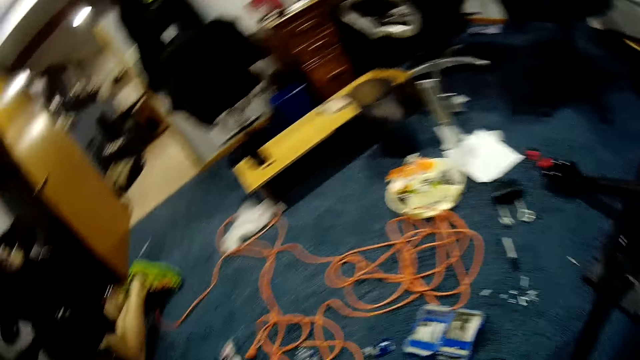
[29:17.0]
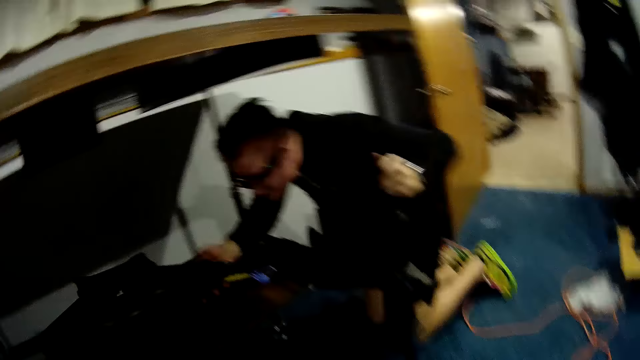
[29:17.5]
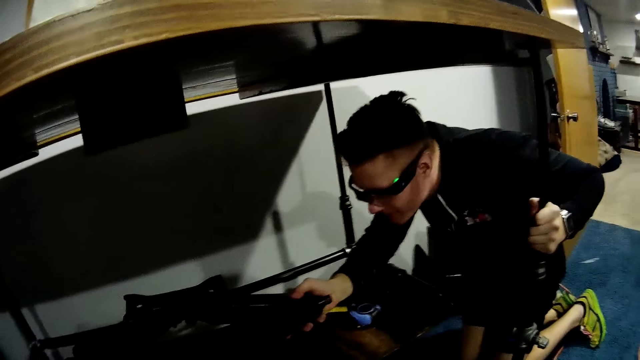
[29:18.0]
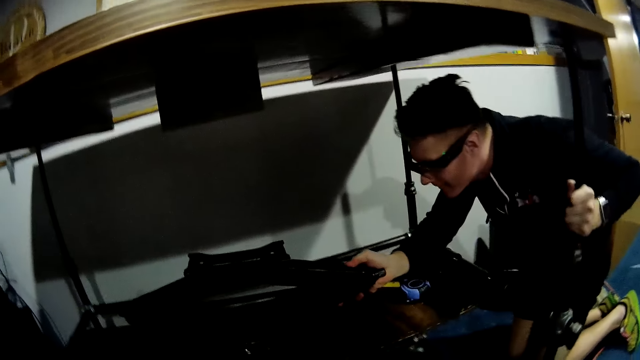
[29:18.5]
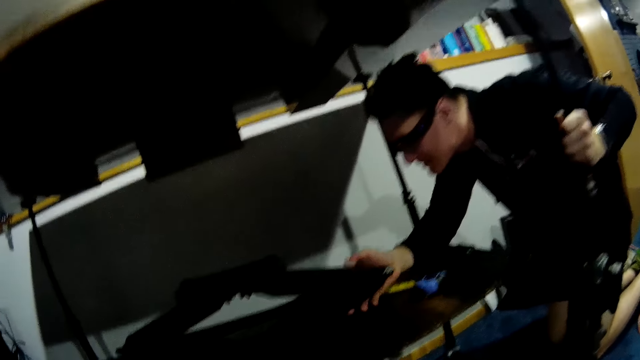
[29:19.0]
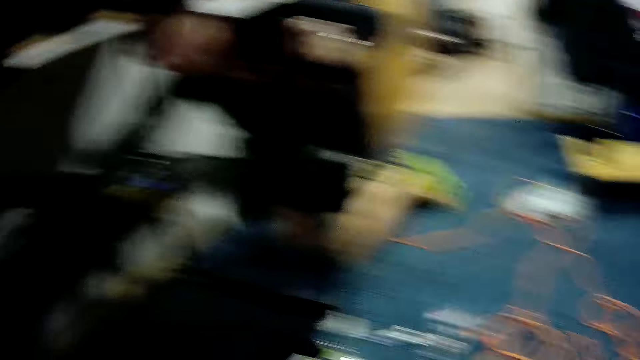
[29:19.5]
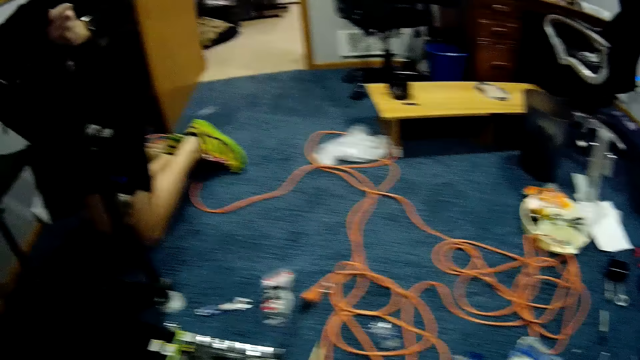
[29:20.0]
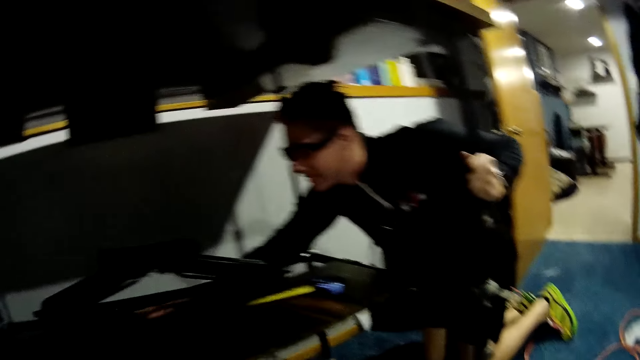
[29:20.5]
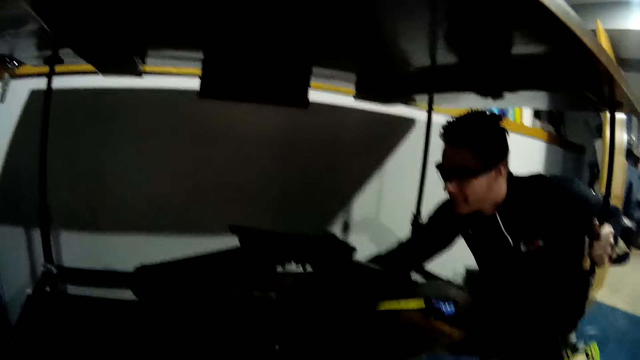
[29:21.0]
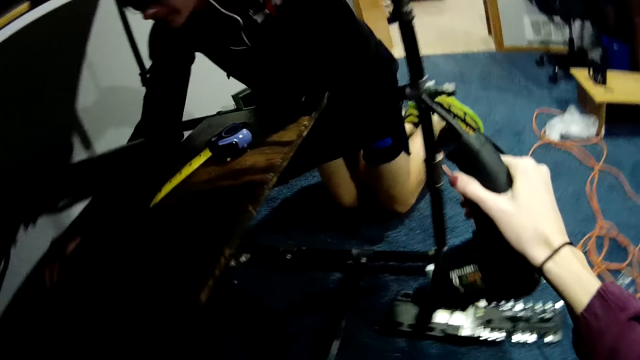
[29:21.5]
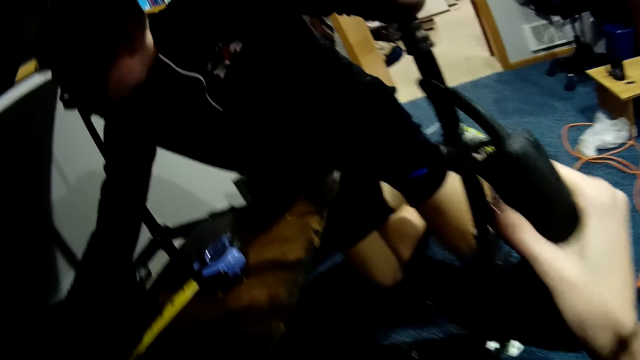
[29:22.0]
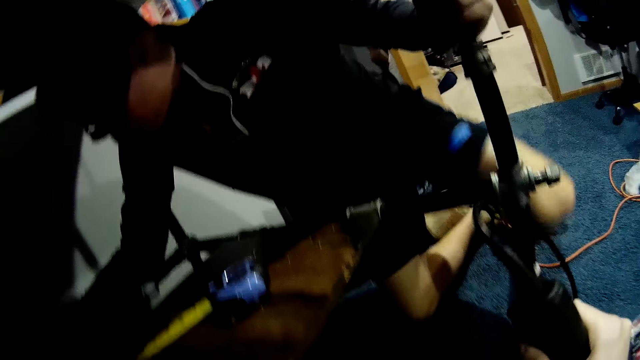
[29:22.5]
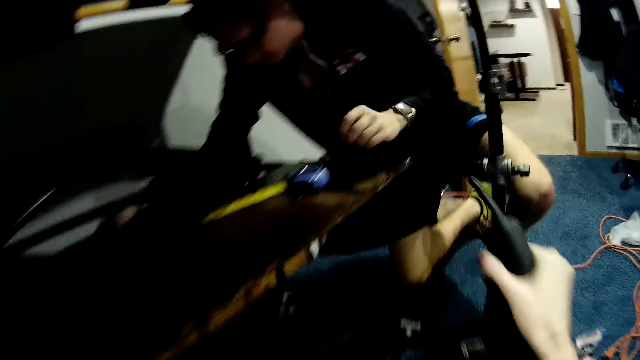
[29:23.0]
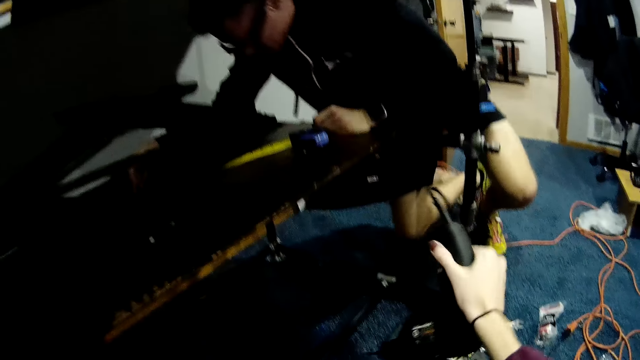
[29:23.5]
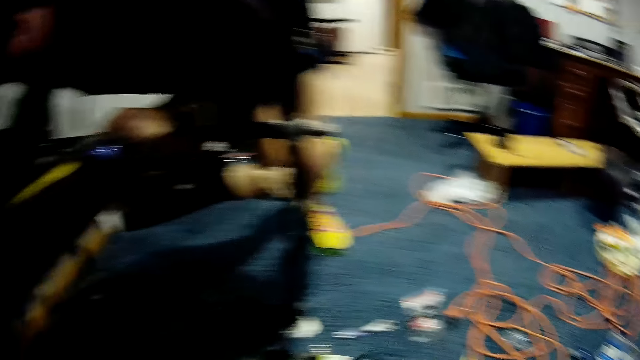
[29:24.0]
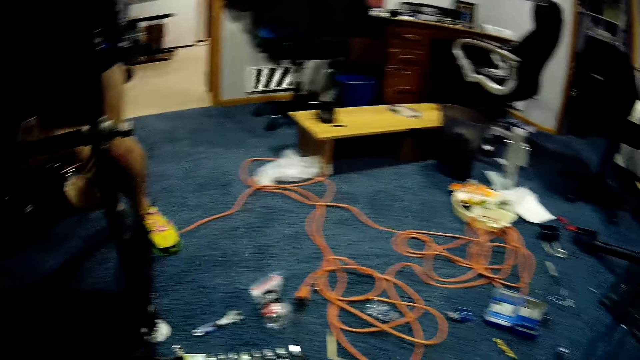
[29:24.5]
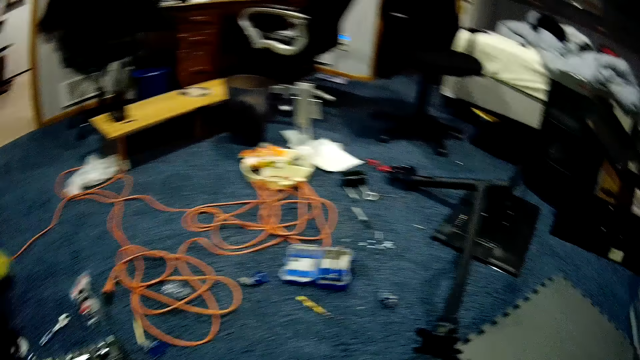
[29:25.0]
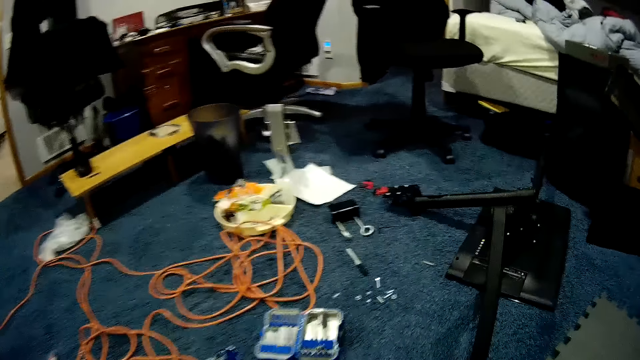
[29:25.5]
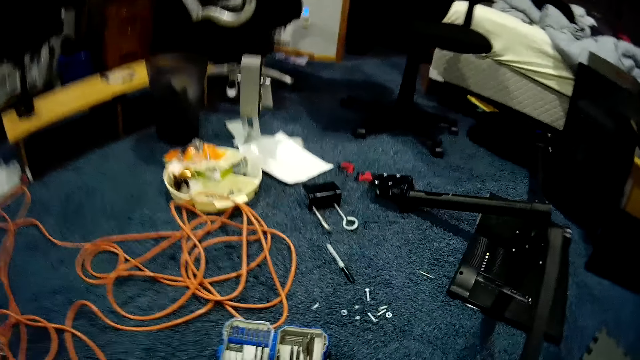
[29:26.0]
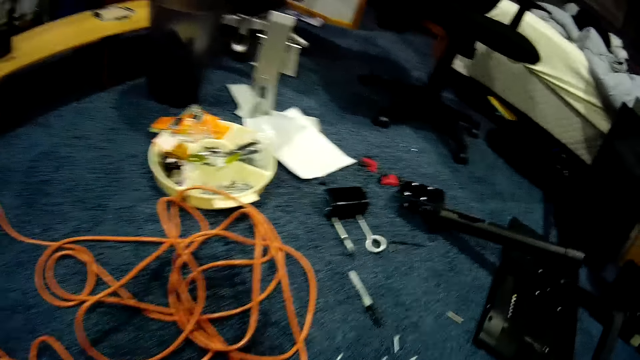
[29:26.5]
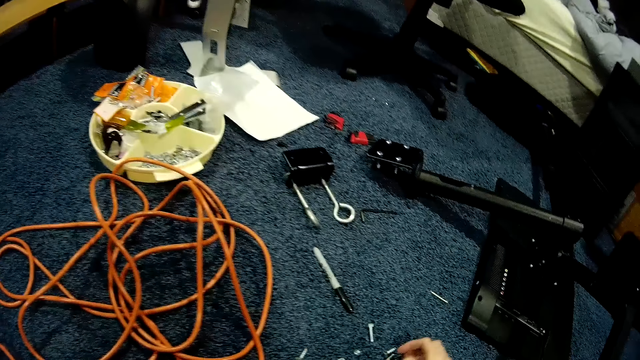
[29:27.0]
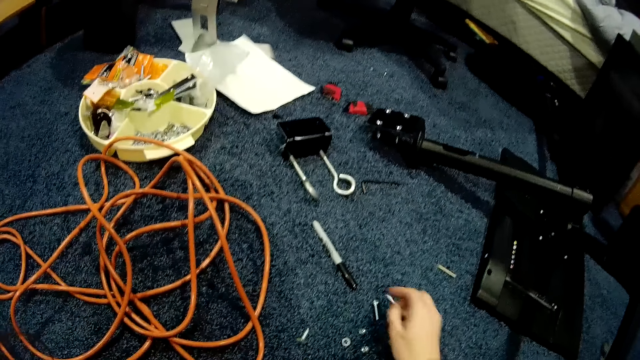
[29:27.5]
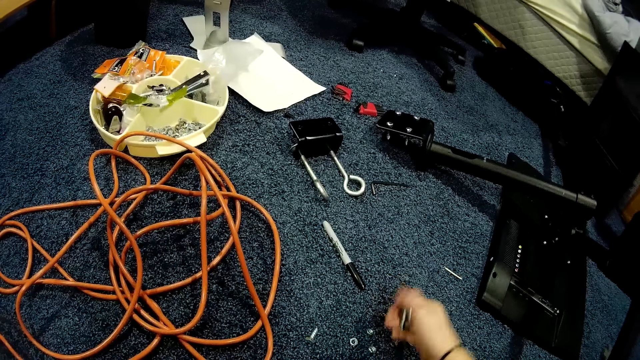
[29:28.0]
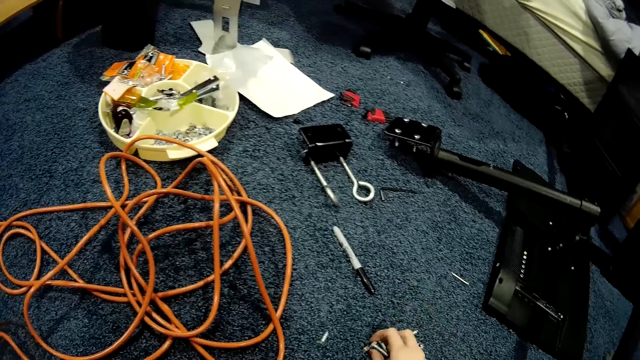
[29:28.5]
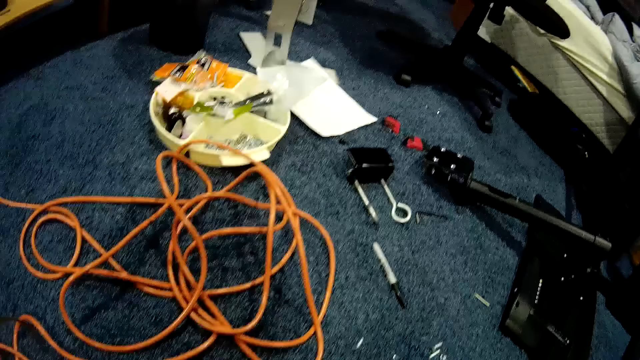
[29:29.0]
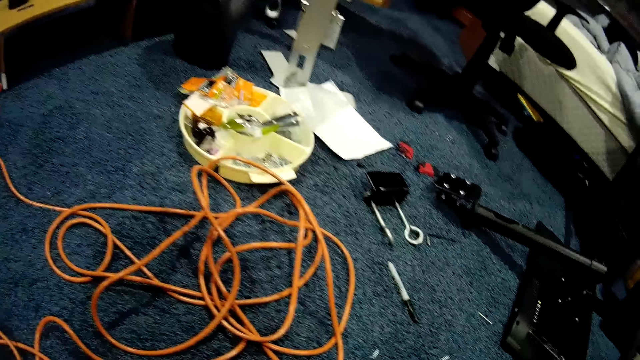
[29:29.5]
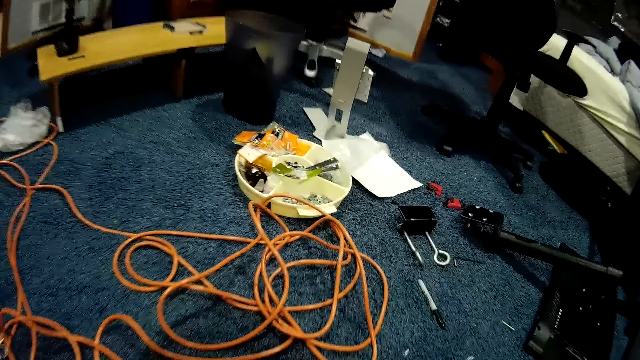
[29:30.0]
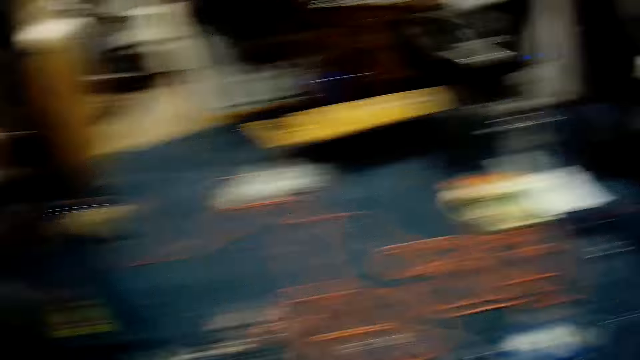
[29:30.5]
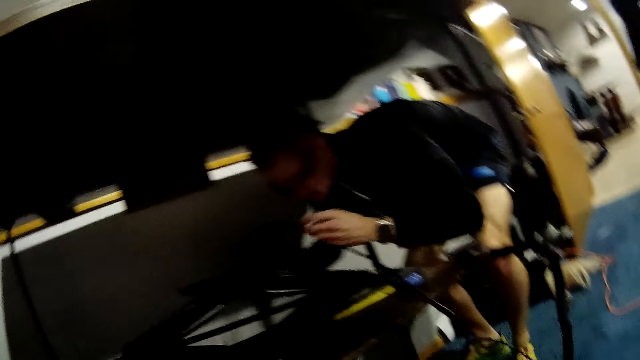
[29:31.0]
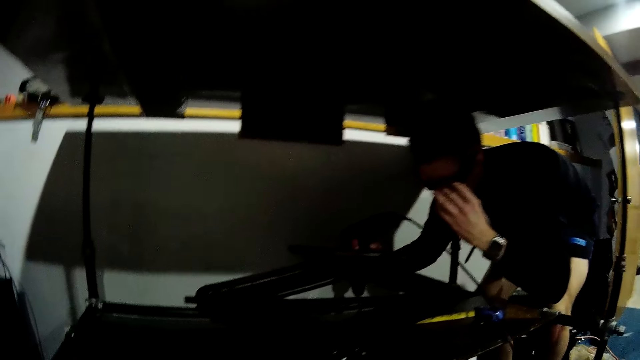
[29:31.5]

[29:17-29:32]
A man places his right hand on the scissor jack lift. He holds the car lift jack. The camera wearer holds an electric drill in her right hand. The man moves an electric cable. The camera wearer drops the electric drill in her right hand on the floor. The man stands up from the shelf. The camera wearer looks around. She picks up bolts and nuts from the floor with her right hand.

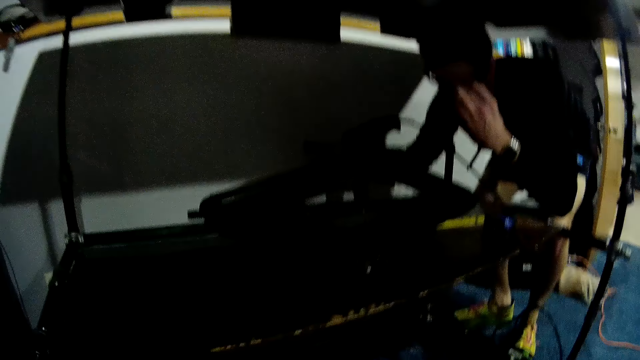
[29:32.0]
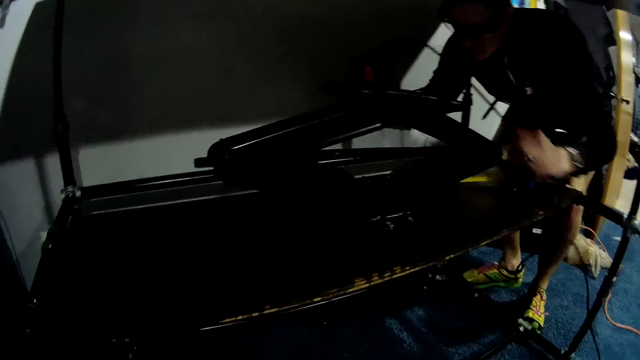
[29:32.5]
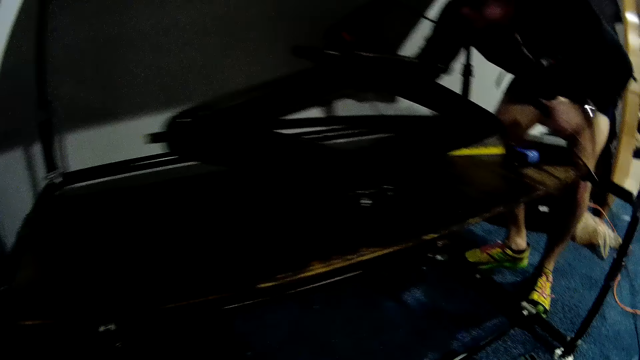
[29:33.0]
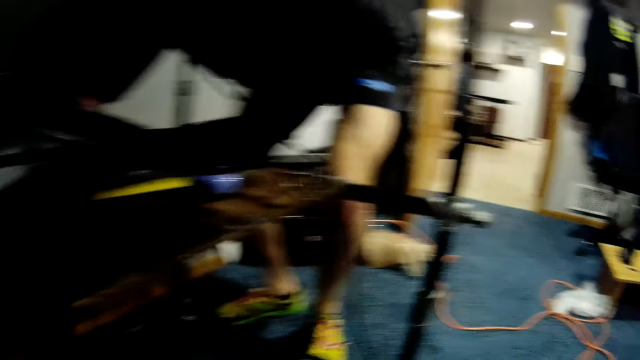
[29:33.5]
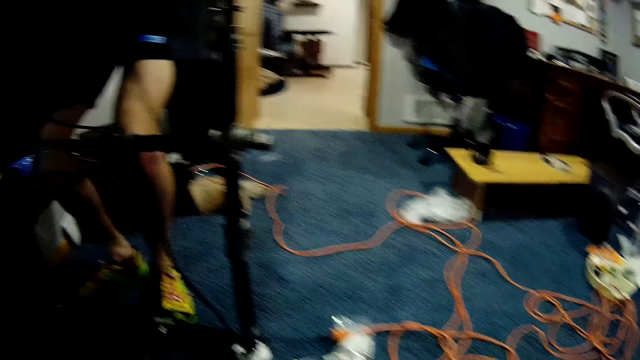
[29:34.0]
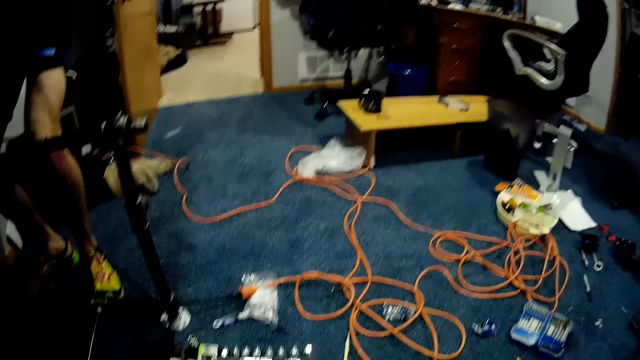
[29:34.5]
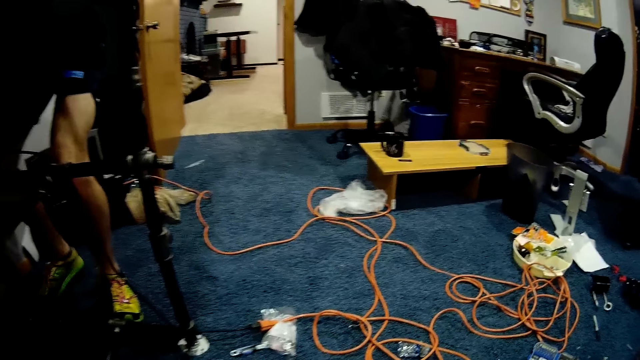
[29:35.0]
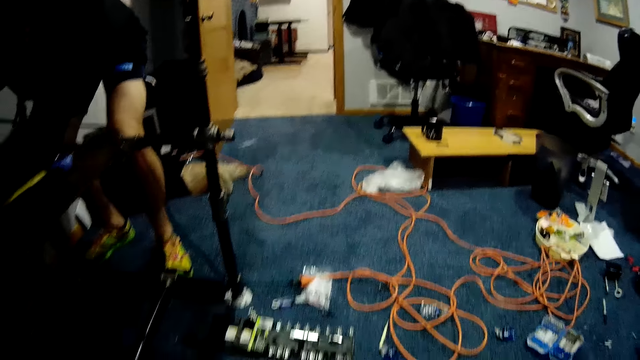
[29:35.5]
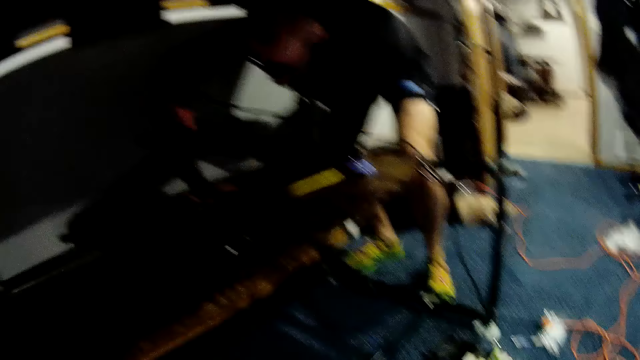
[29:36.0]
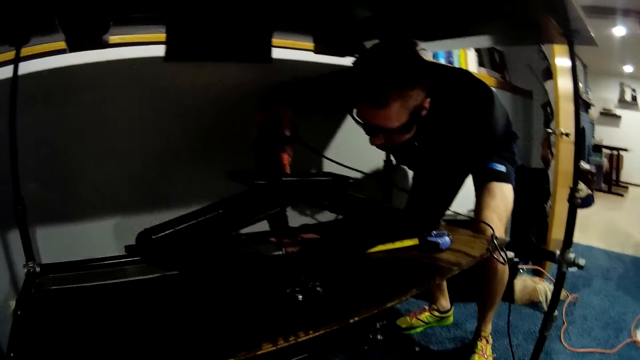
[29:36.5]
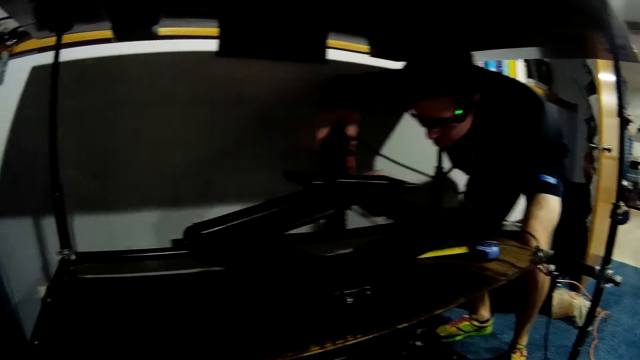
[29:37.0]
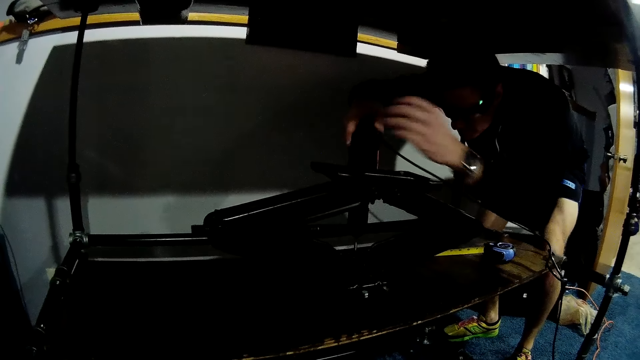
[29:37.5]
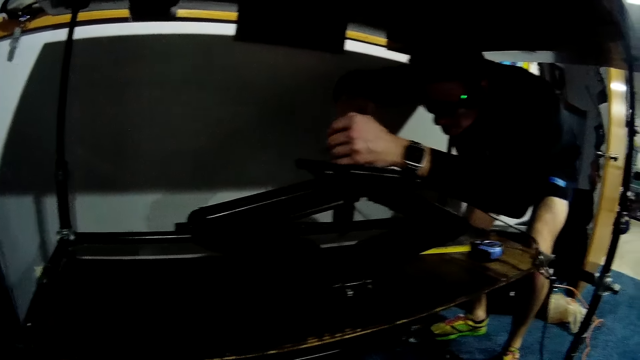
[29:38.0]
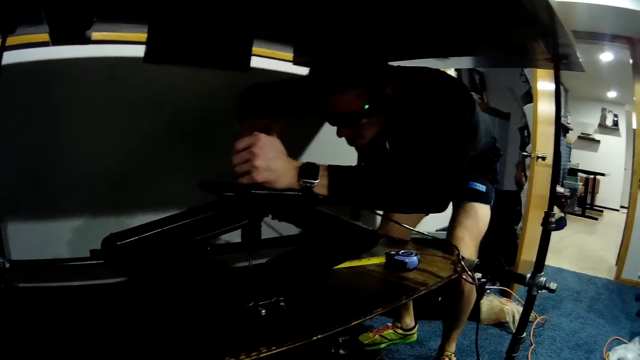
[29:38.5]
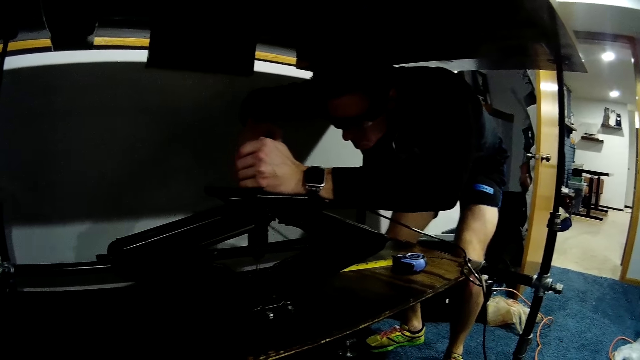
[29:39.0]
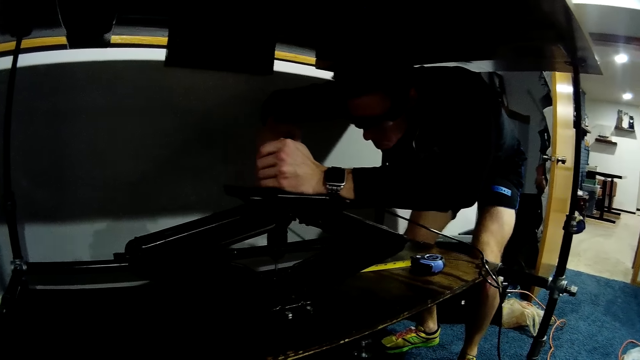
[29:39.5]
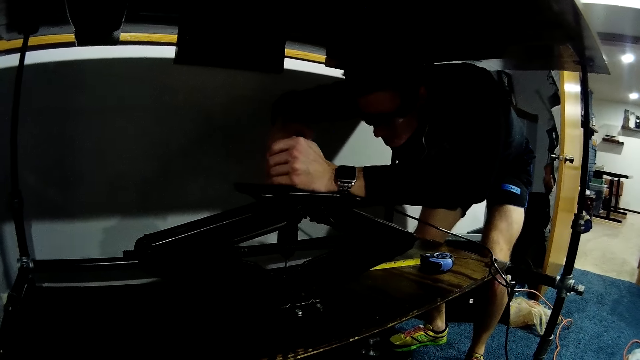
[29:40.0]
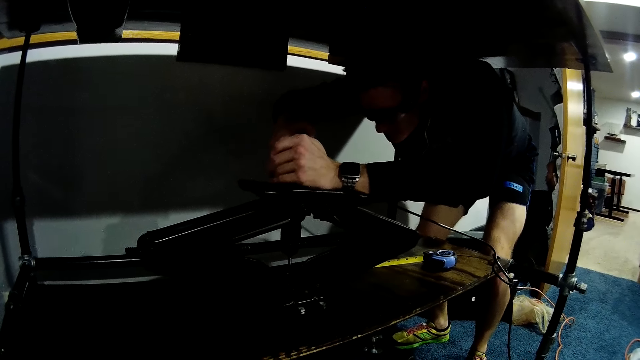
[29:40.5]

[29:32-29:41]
A man pulls the cable. He holds the electric drill in both hands above the scissor lift jack. He drills a hole in the scissor jack lift with the electric drill in his hands.
